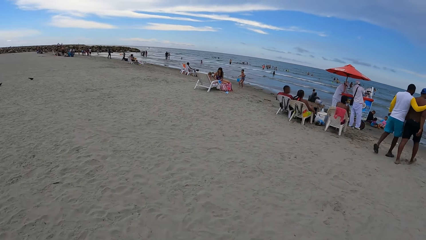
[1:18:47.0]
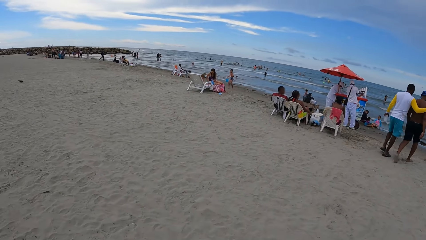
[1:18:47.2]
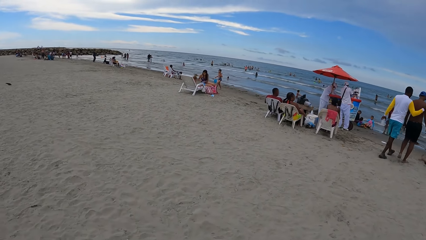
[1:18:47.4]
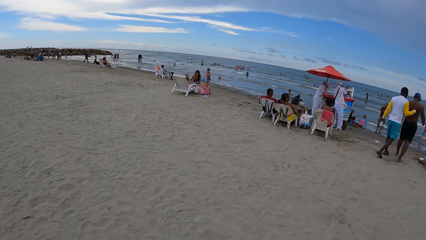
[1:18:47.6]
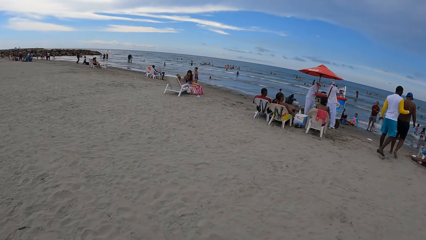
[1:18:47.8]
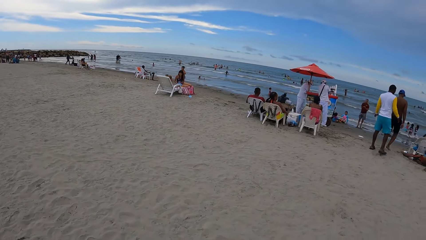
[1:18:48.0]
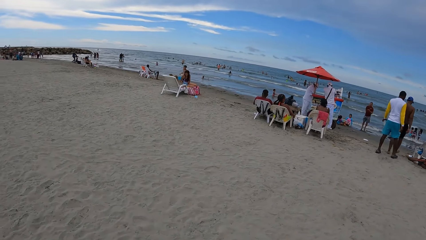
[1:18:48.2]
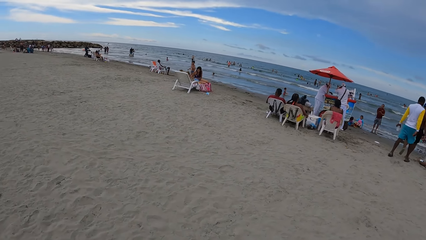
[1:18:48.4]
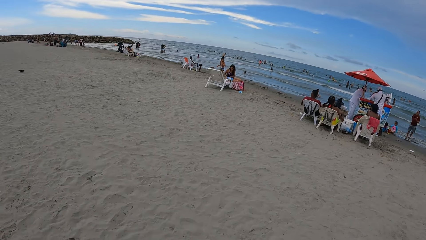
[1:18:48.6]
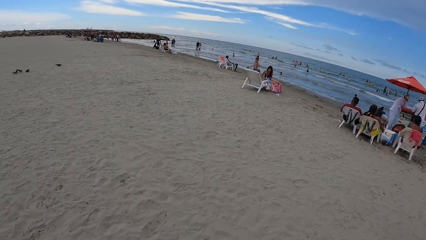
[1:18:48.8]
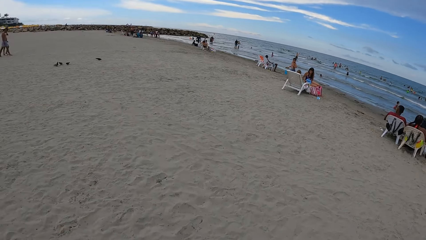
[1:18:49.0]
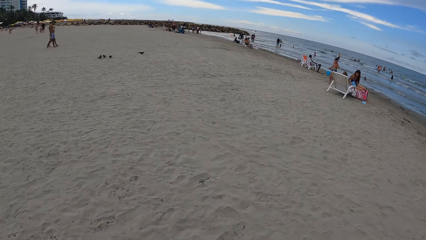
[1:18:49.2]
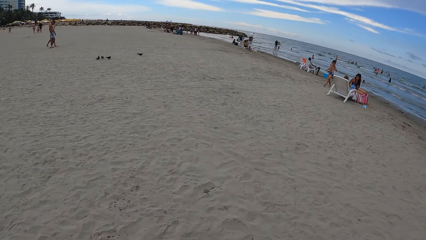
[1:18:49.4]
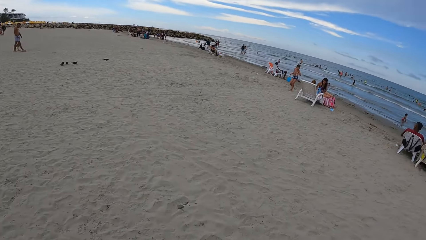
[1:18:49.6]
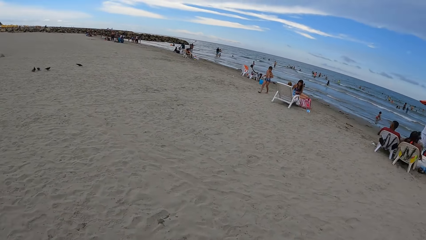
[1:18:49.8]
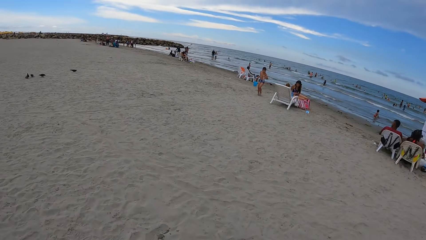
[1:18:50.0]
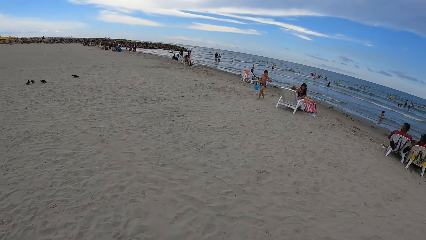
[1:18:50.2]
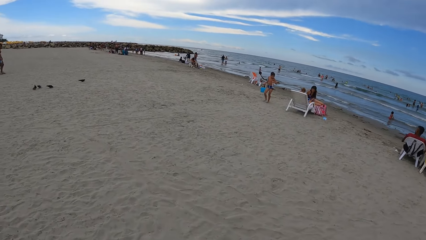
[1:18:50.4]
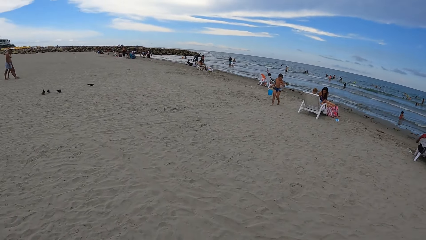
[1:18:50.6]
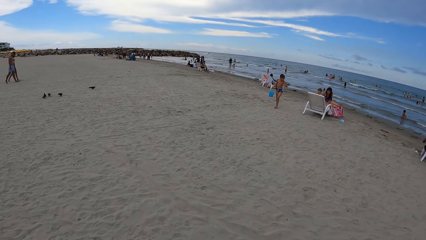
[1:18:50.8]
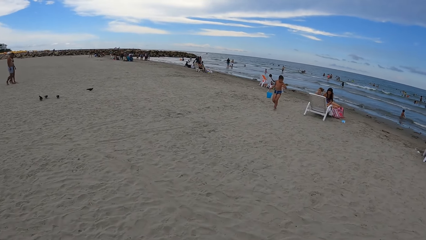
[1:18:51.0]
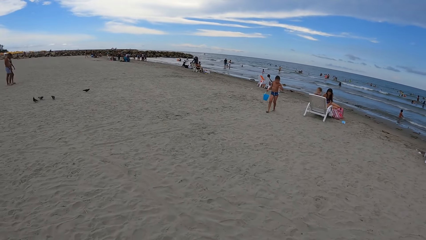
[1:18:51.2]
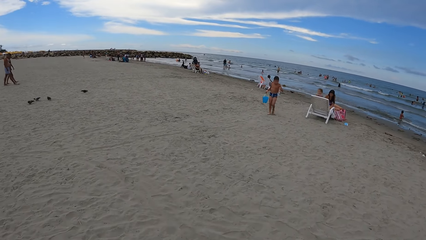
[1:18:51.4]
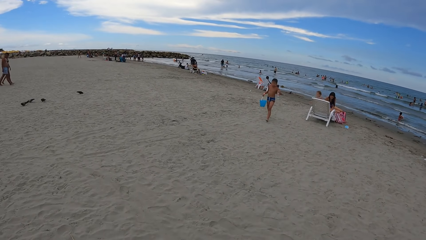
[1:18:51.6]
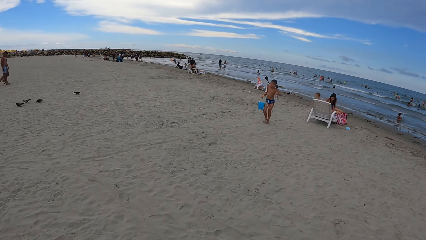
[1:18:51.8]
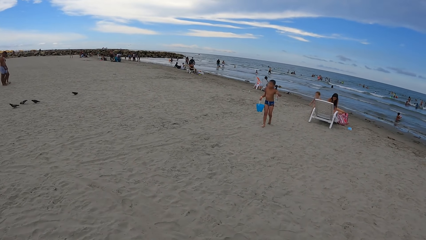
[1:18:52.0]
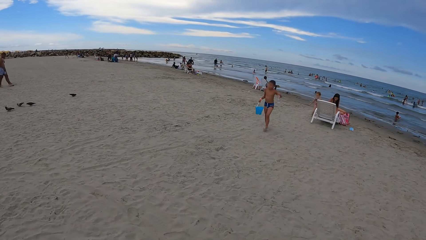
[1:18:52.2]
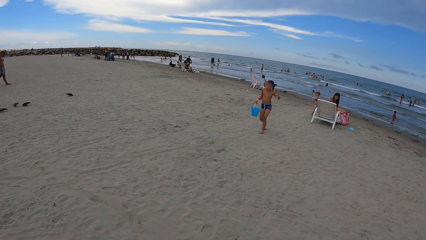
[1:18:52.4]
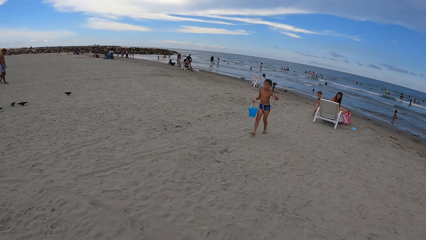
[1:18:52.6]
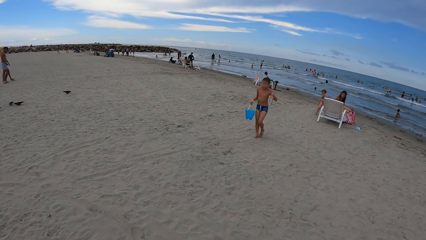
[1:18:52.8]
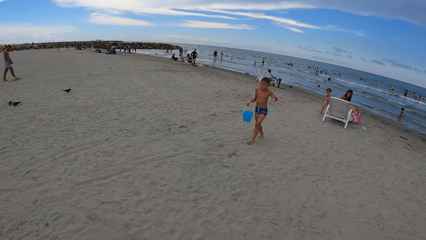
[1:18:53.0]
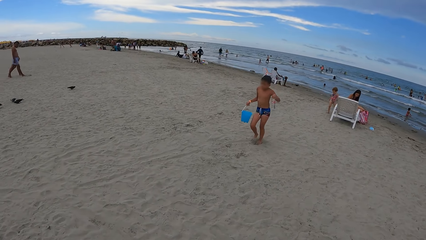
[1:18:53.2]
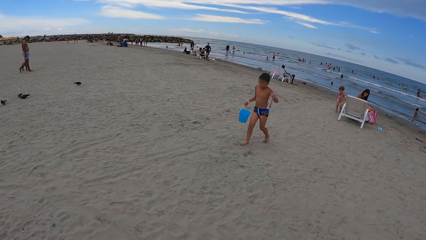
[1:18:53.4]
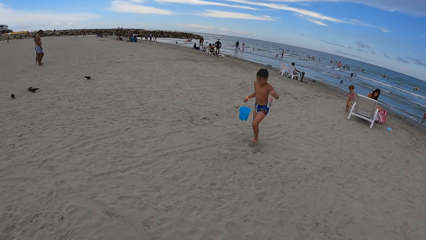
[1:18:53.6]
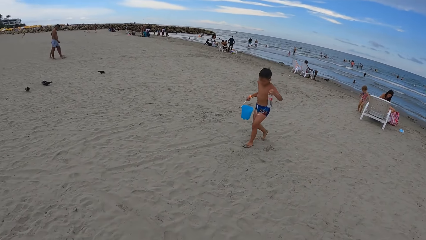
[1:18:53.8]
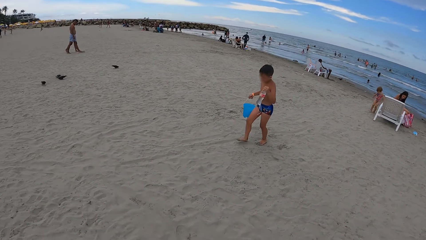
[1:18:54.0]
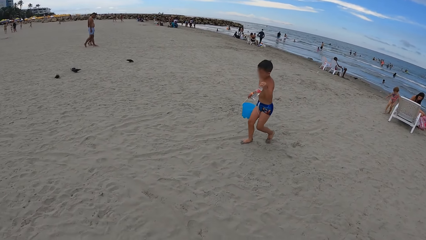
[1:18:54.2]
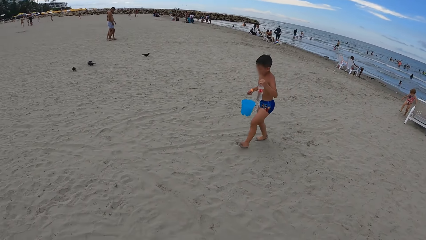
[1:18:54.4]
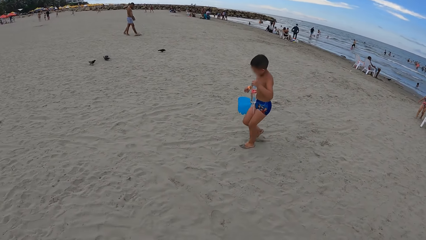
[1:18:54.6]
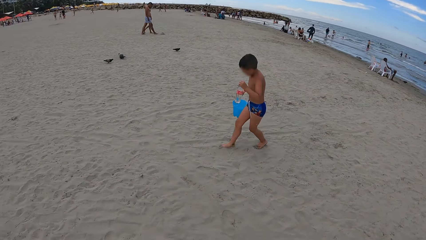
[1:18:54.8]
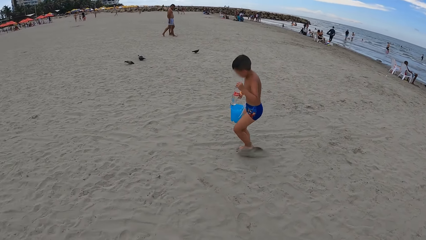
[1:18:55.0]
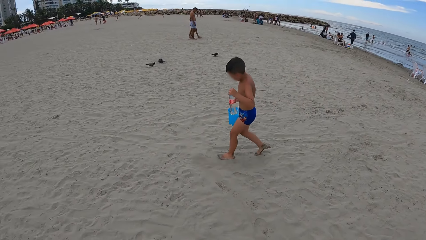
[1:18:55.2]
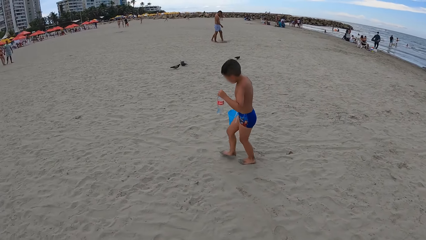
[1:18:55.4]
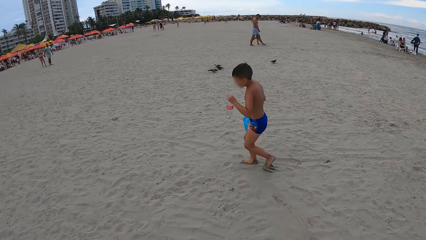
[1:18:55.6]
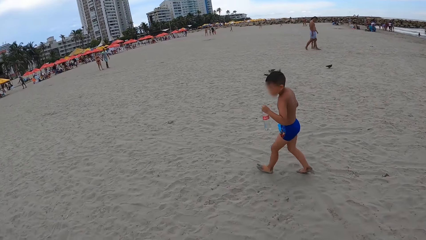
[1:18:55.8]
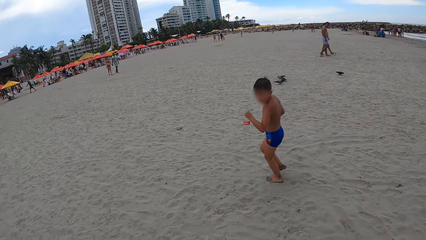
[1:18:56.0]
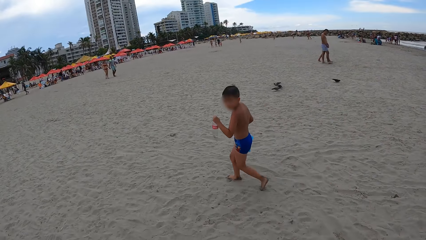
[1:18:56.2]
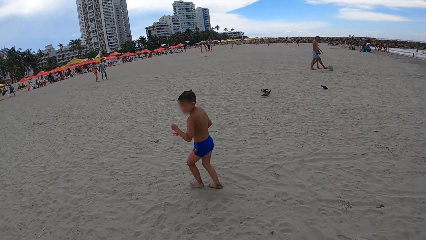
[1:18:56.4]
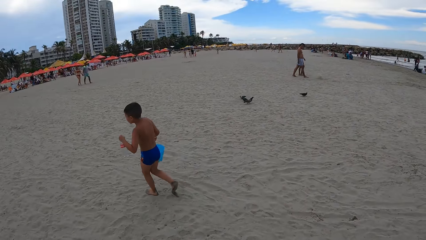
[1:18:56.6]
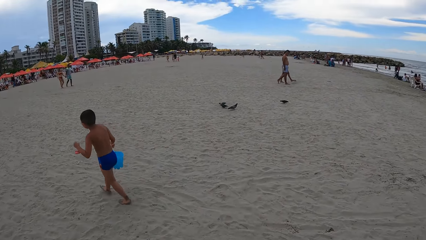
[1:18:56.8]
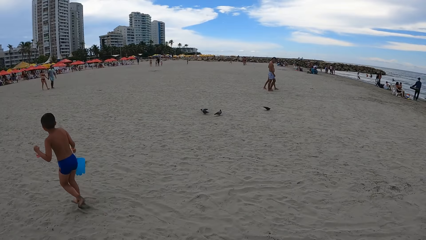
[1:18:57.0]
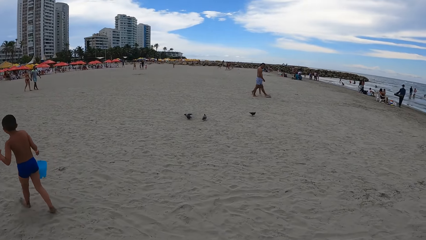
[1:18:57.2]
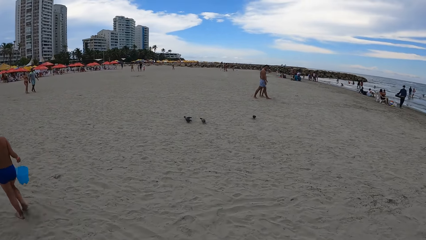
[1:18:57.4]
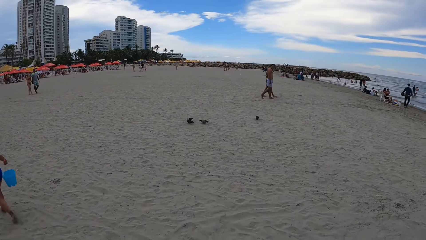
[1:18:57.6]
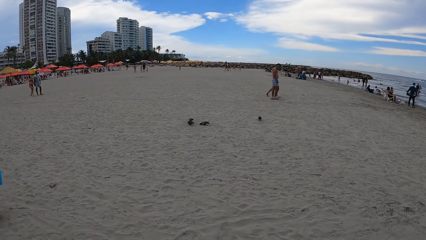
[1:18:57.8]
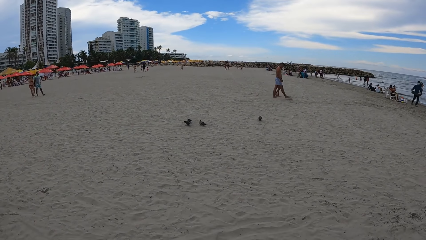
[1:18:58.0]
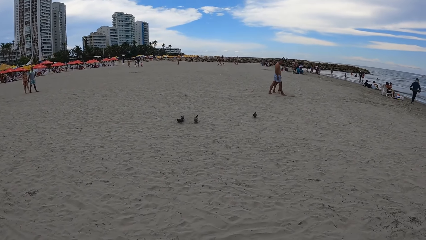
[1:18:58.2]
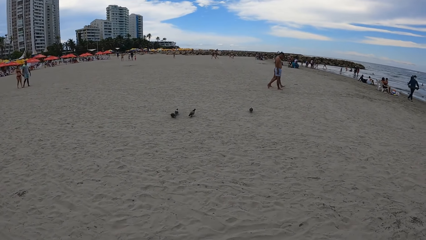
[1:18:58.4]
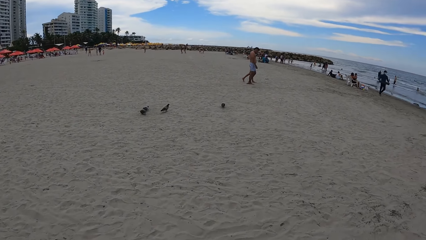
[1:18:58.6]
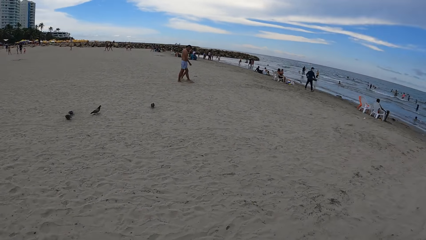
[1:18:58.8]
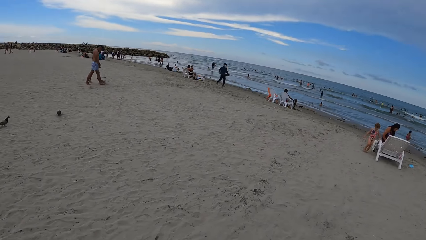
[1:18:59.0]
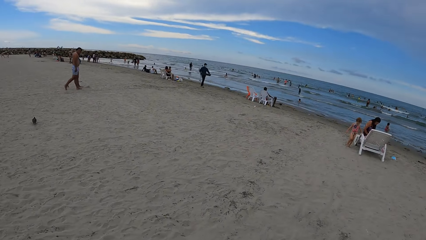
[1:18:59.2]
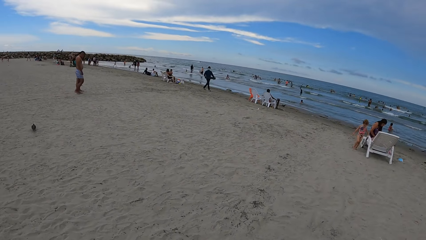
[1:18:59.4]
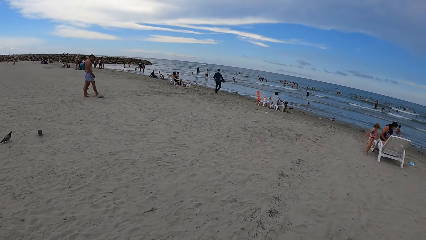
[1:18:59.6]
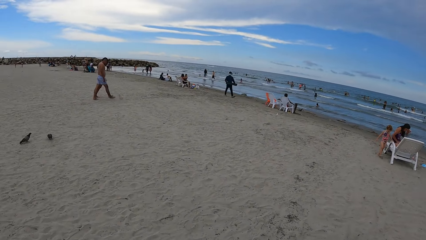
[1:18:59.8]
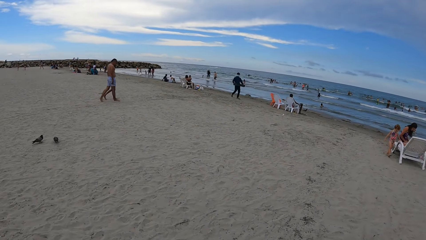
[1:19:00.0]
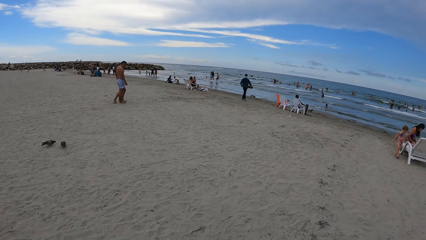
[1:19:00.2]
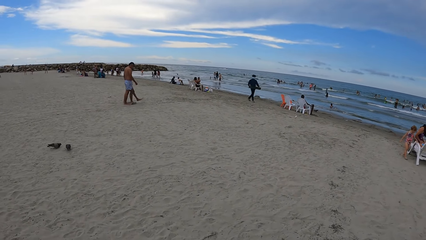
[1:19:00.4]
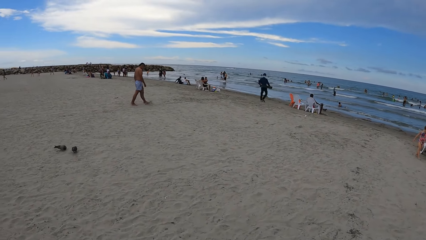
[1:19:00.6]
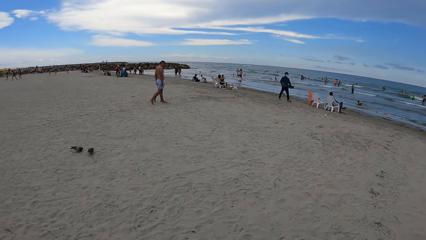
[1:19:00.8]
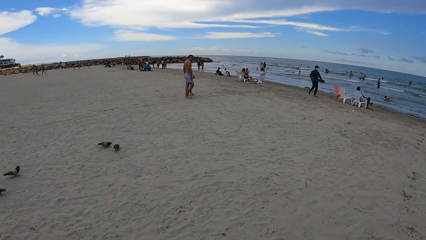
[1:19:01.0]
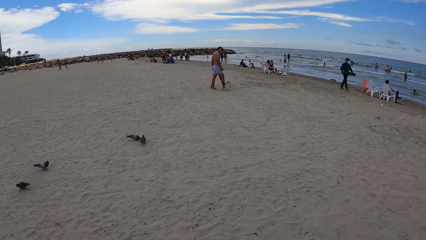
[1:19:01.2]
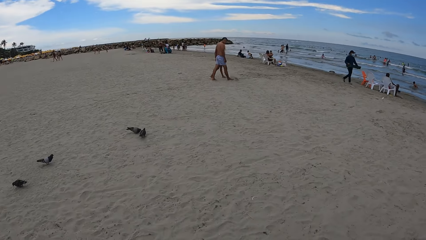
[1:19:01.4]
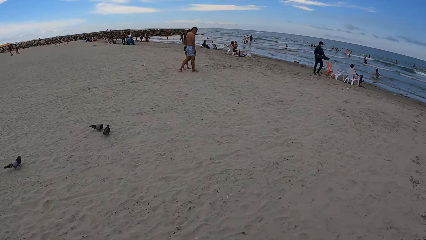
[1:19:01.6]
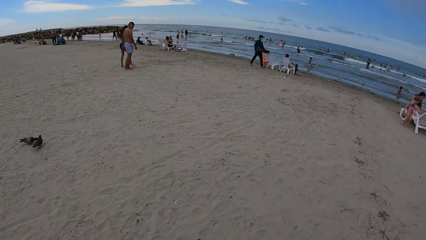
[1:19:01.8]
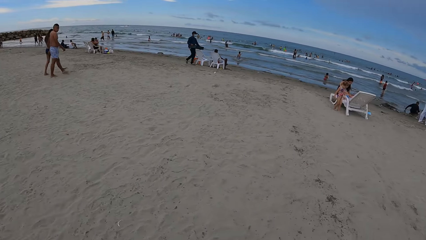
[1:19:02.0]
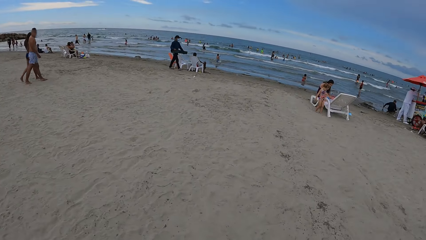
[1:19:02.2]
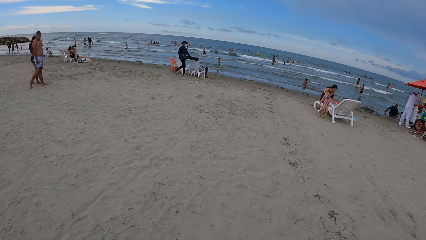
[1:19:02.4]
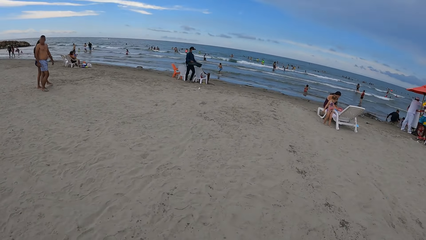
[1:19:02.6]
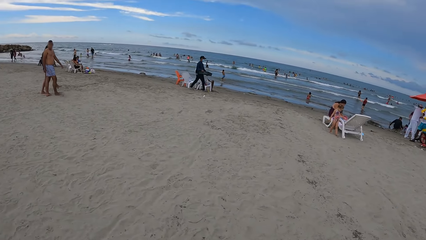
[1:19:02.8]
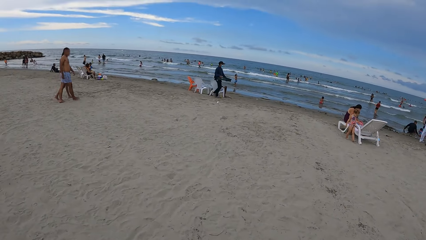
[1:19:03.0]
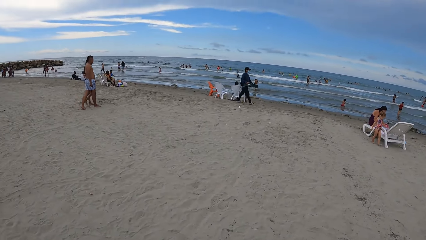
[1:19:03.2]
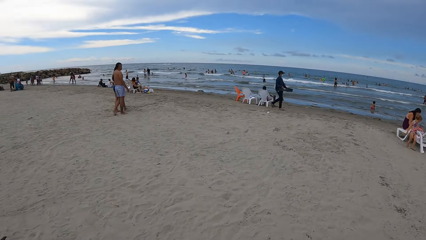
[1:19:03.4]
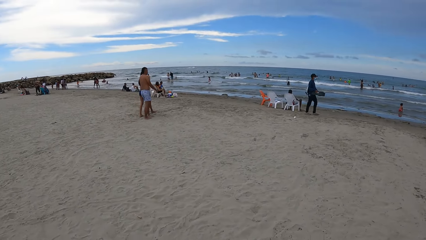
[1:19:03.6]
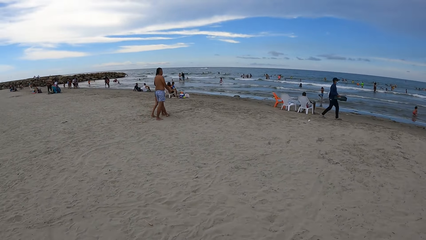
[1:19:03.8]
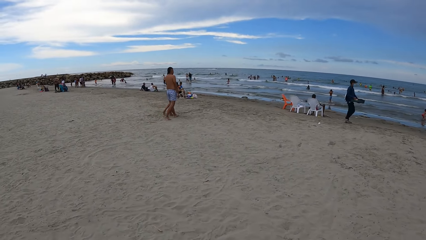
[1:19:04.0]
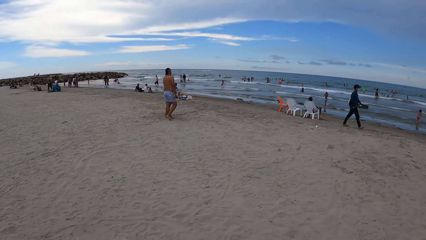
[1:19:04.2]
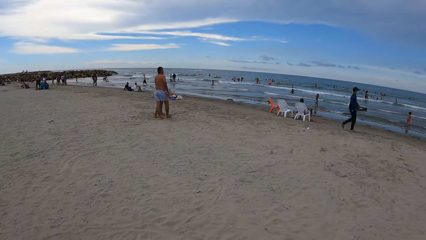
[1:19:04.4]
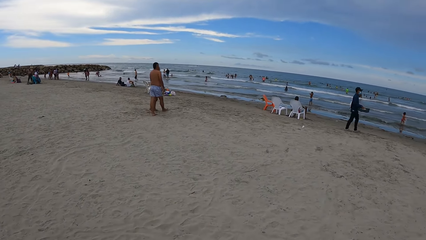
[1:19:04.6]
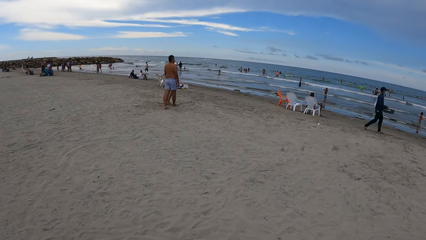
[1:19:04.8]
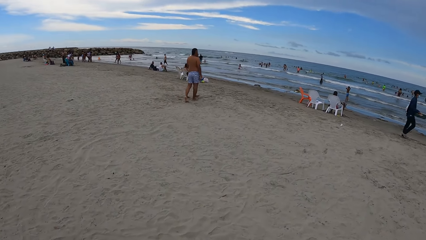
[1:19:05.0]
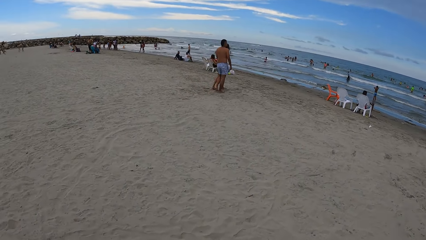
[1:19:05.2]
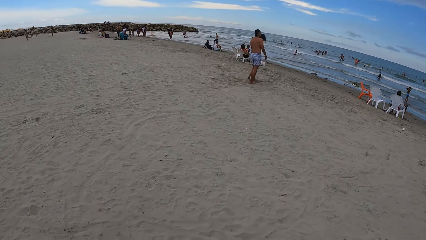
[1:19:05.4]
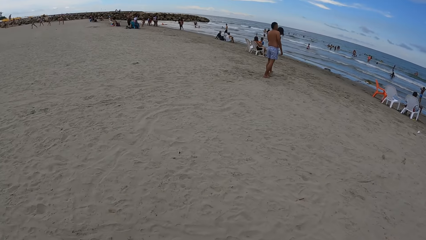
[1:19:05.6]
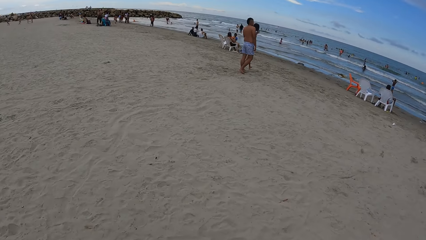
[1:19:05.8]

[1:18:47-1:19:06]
The camera wearer looks around. They walk around. They look around. They walk around. They look around. They walk around.
